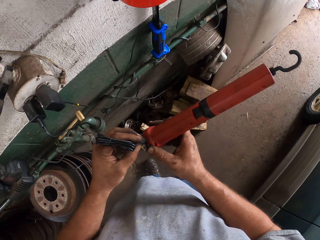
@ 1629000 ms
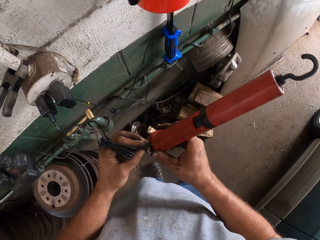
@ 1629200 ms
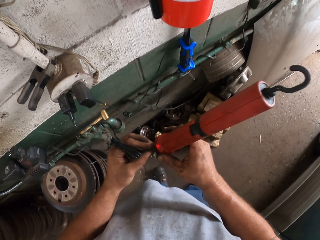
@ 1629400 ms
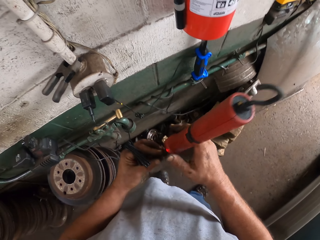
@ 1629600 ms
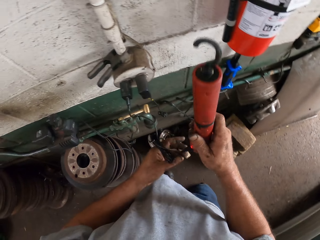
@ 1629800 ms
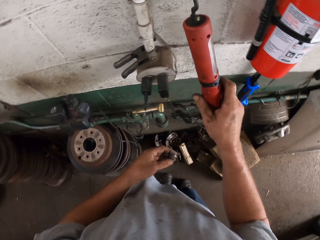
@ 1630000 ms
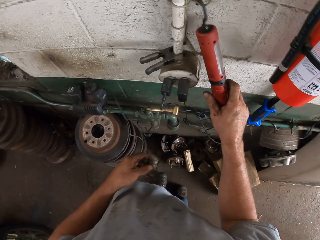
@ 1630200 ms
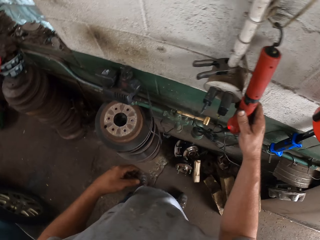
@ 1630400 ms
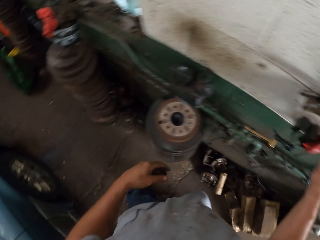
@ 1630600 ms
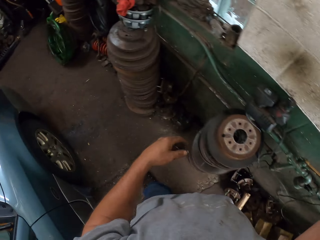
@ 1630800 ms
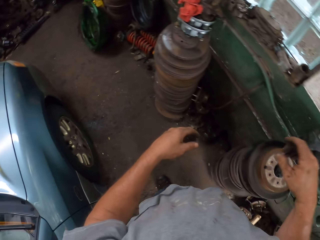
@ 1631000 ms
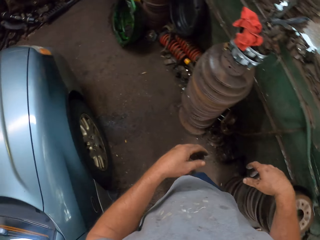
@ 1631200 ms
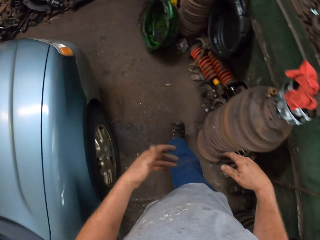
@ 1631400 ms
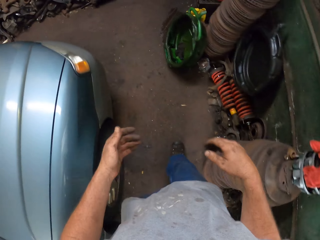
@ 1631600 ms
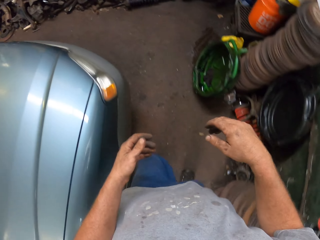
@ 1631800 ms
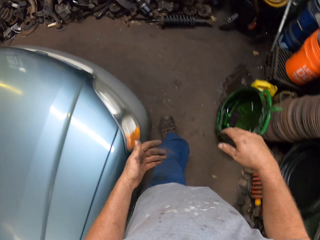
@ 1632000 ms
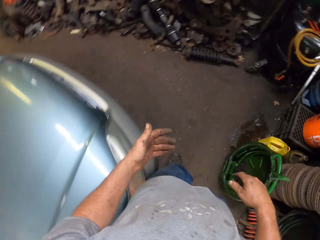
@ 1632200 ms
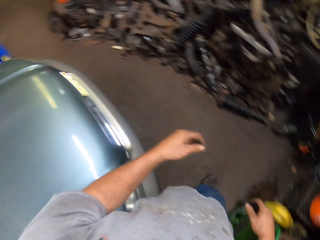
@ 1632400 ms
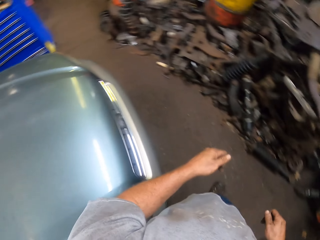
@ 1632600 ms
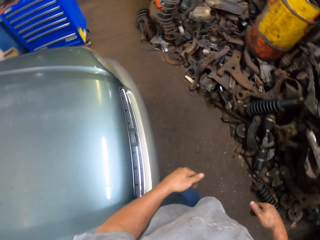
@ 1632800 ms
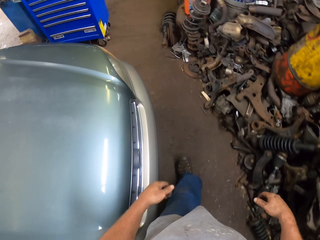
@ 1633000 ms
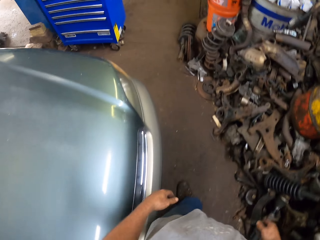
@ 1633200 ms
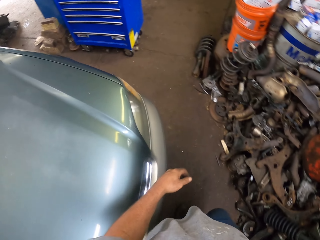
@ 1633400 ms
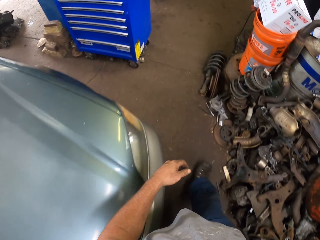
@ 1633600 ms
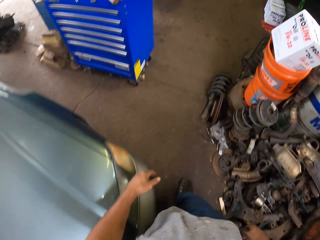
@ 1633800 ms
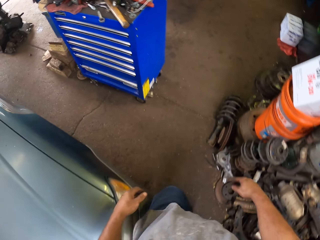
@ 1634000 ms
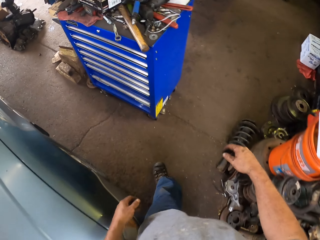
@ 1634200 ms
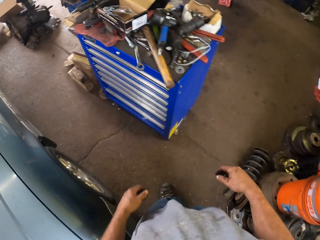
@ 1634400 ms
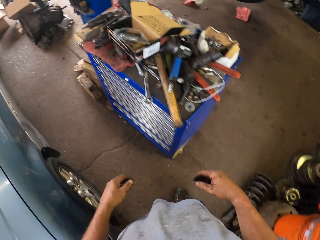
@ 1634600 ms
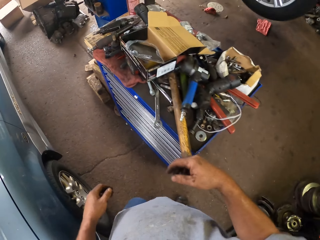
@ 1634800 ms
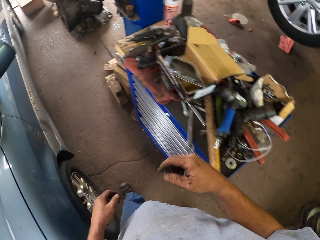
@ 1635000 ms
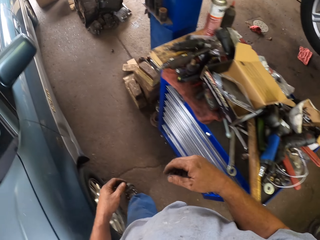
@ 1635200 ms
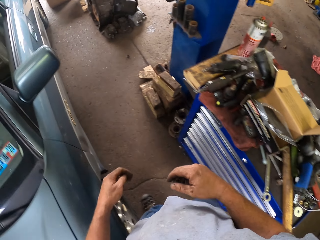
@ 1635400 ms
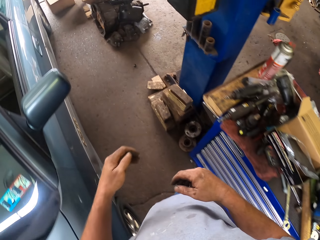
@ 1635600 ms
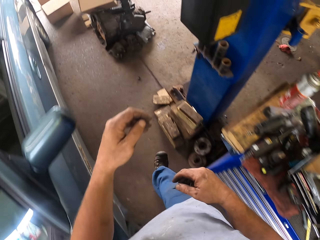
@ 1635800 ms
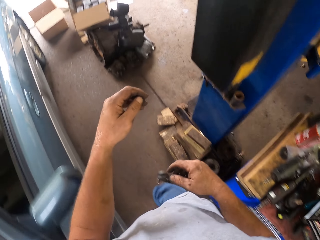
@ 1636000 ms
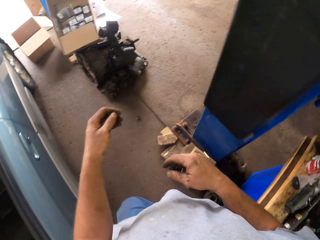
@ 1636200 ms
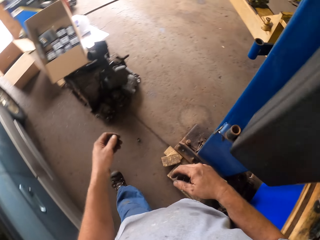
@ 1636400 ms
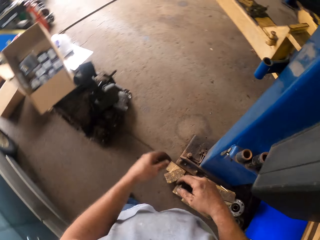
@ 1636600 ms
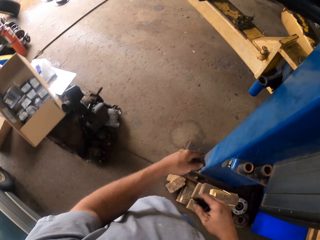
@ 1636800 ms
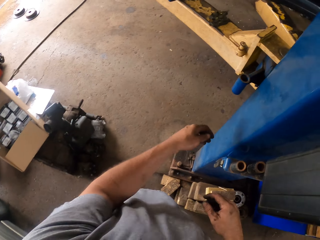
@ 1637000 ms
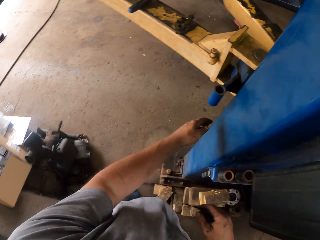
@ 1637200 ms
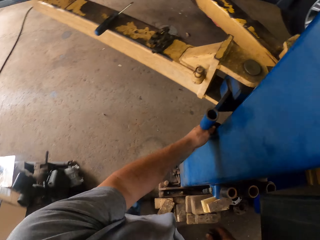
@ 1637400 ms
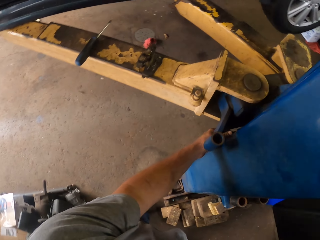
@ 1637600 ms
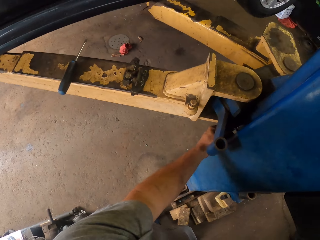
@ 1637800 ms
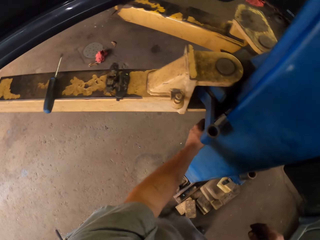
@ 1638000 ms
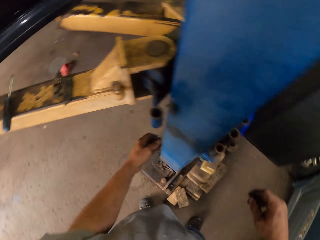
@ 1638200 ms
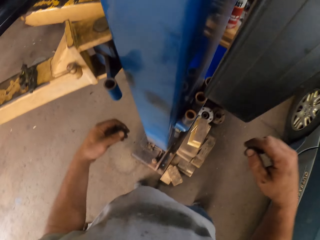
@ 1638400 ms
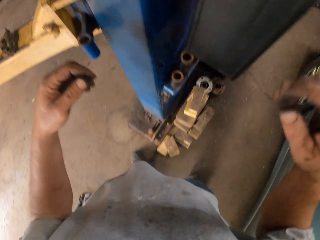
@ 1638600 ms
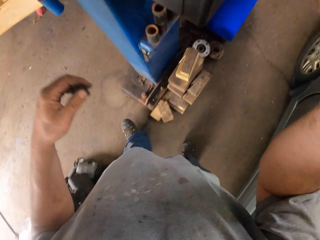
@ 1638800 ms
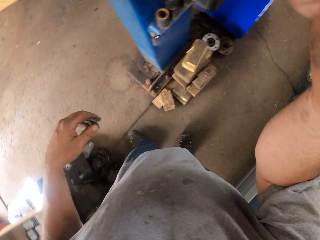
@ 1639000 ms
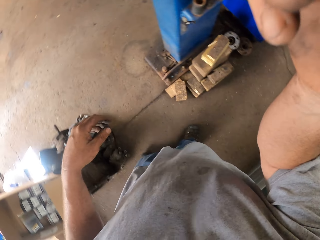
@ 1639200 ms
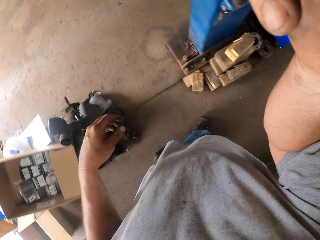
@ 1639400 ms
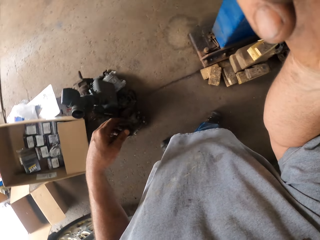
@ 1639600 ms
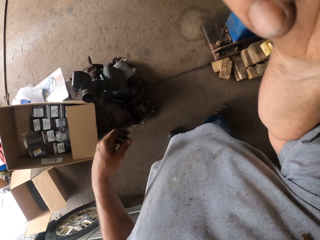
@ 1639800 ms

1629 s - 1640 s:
The camera wearer hangs the hook on the metal. He walks towards the post. He reaches for the post. He reaches for his face. He turns around.
